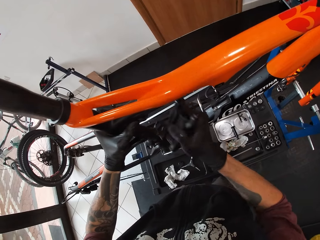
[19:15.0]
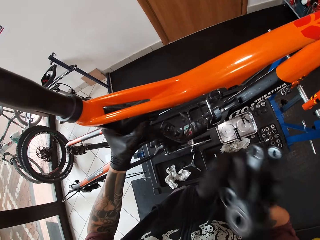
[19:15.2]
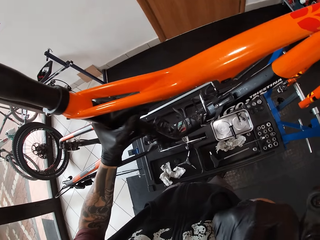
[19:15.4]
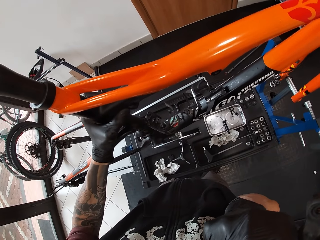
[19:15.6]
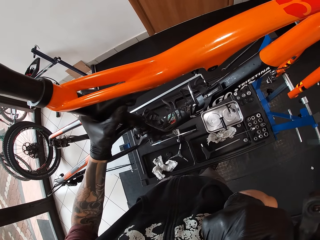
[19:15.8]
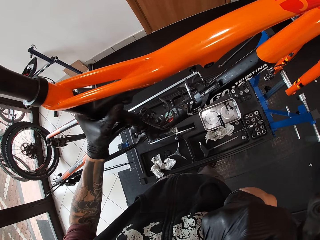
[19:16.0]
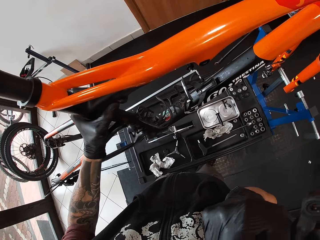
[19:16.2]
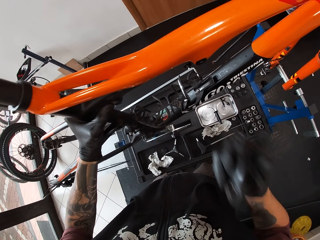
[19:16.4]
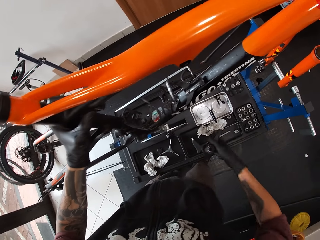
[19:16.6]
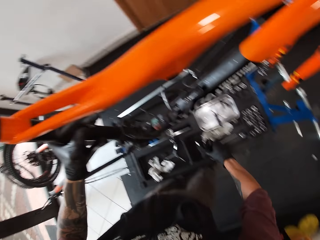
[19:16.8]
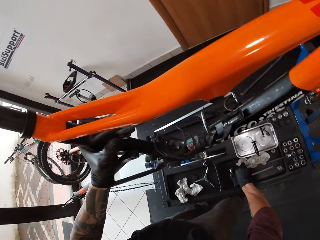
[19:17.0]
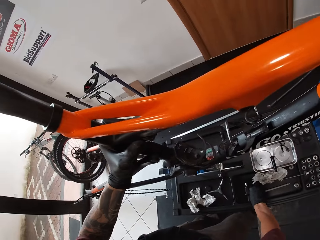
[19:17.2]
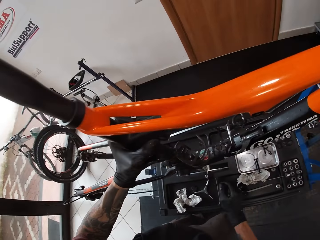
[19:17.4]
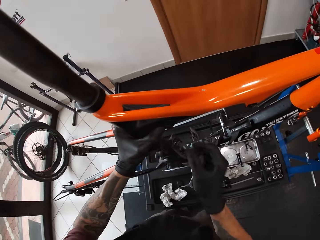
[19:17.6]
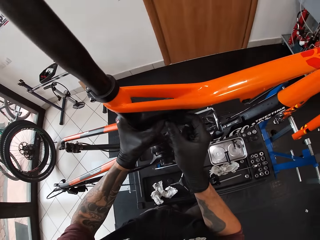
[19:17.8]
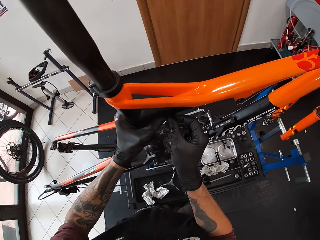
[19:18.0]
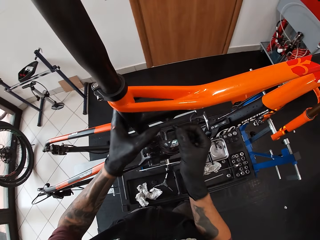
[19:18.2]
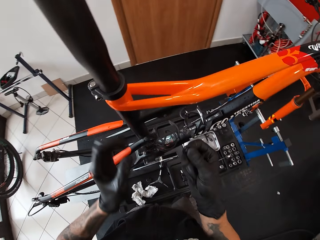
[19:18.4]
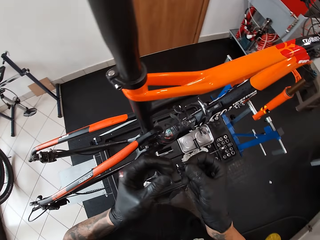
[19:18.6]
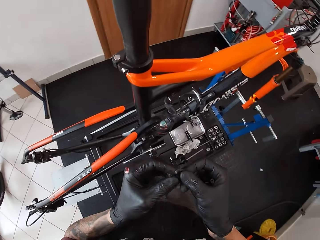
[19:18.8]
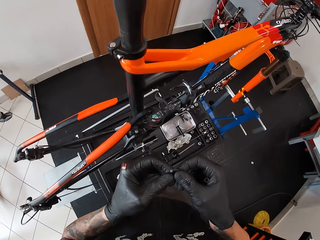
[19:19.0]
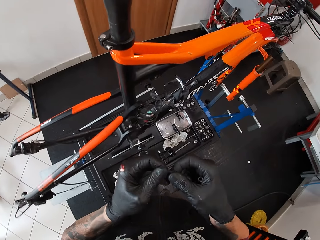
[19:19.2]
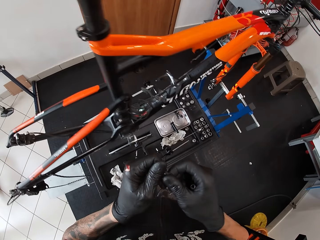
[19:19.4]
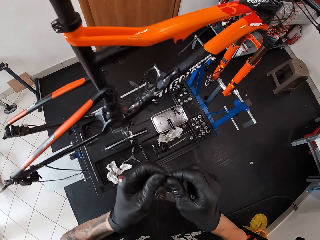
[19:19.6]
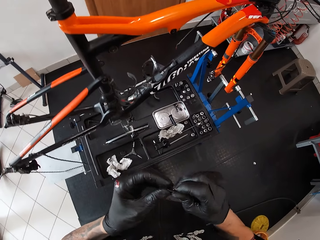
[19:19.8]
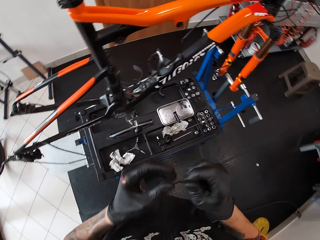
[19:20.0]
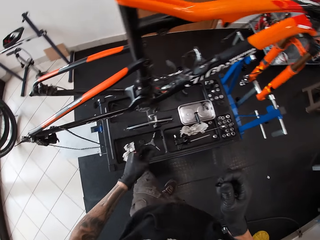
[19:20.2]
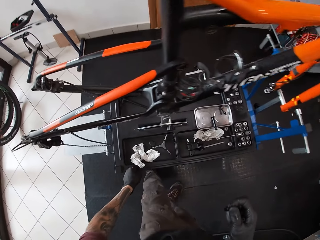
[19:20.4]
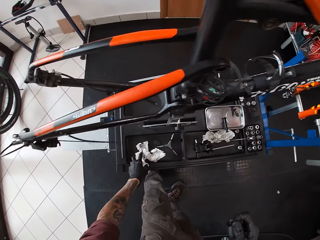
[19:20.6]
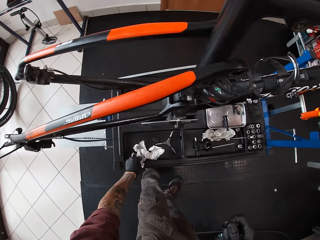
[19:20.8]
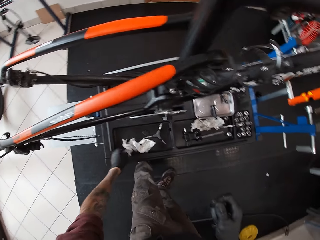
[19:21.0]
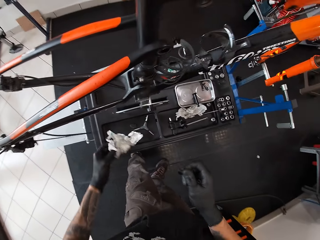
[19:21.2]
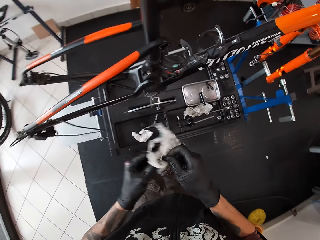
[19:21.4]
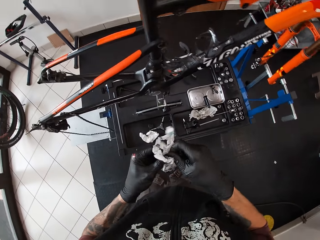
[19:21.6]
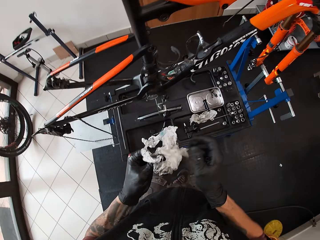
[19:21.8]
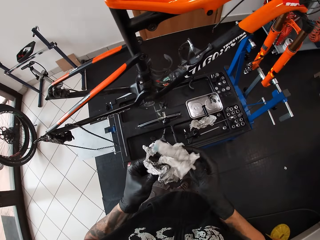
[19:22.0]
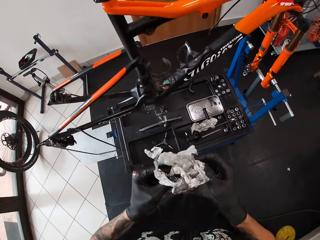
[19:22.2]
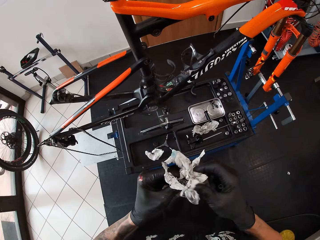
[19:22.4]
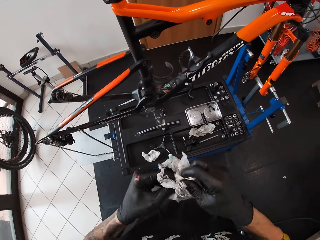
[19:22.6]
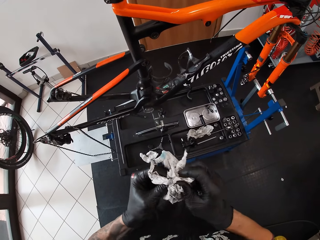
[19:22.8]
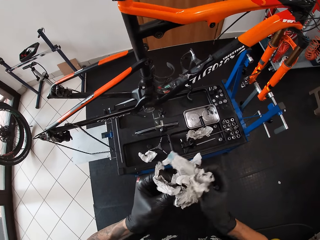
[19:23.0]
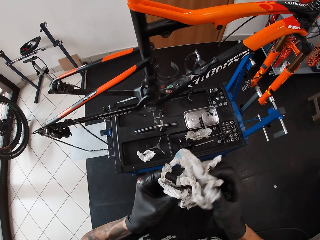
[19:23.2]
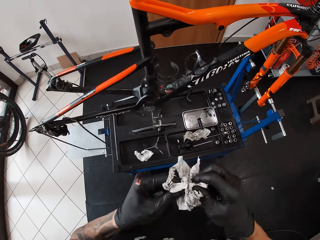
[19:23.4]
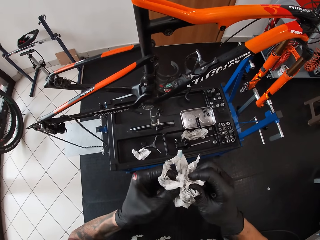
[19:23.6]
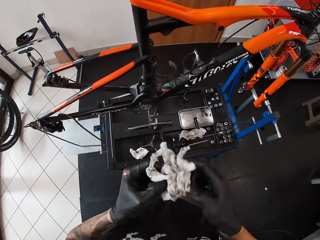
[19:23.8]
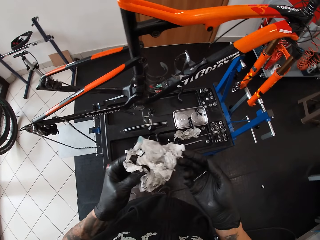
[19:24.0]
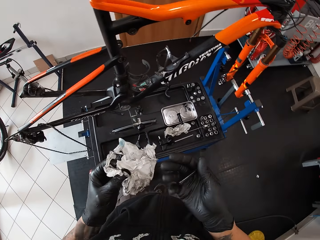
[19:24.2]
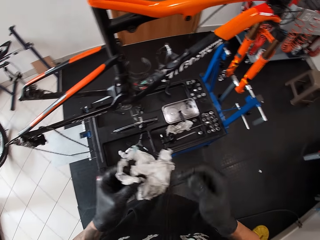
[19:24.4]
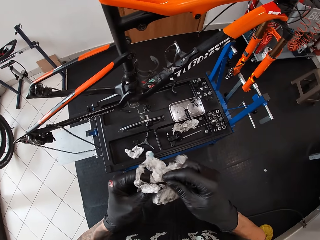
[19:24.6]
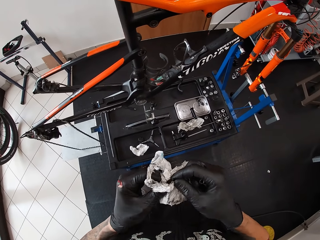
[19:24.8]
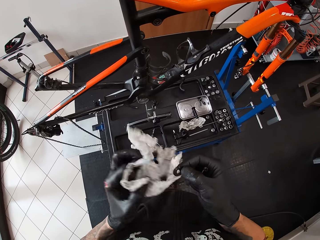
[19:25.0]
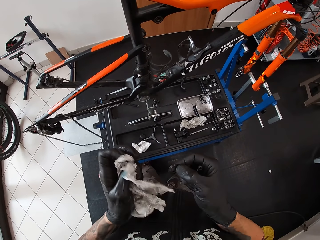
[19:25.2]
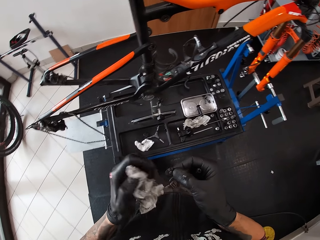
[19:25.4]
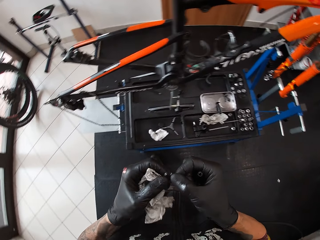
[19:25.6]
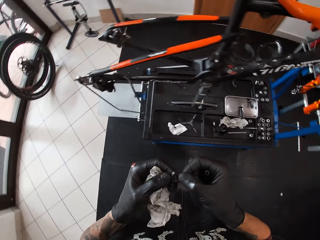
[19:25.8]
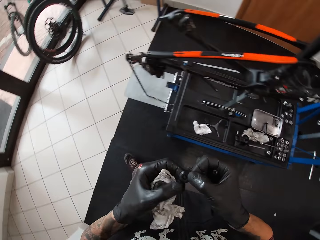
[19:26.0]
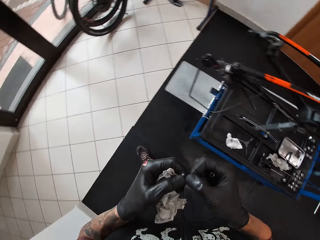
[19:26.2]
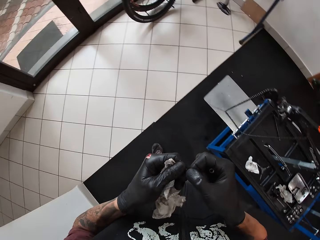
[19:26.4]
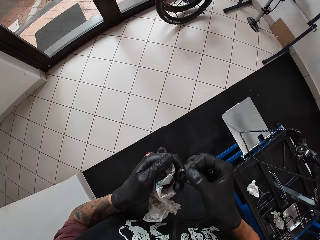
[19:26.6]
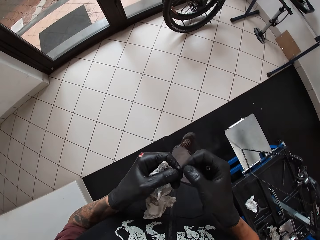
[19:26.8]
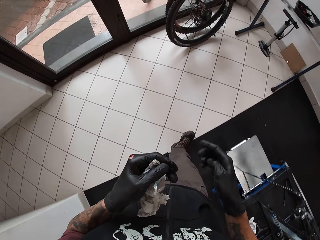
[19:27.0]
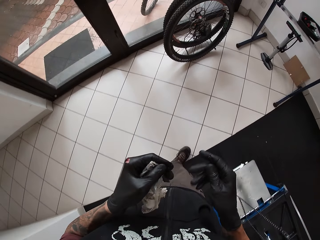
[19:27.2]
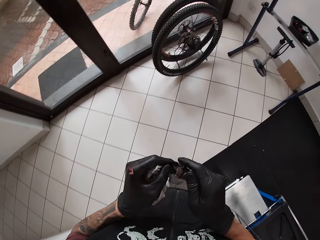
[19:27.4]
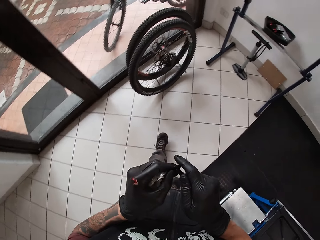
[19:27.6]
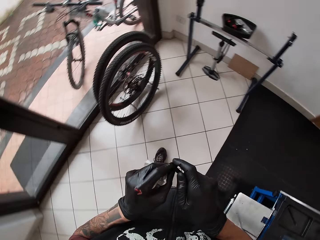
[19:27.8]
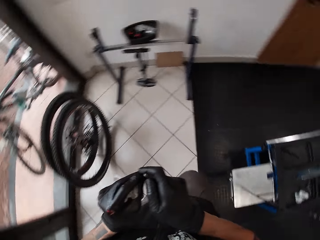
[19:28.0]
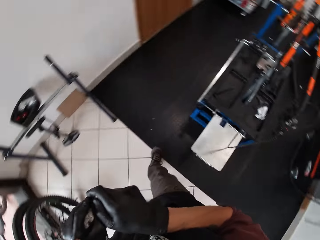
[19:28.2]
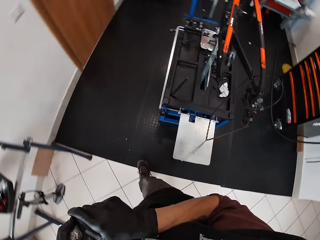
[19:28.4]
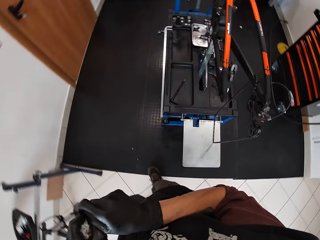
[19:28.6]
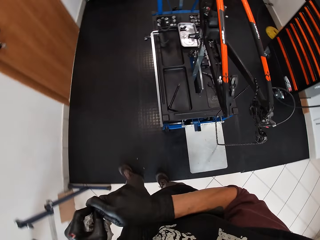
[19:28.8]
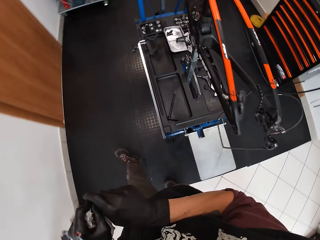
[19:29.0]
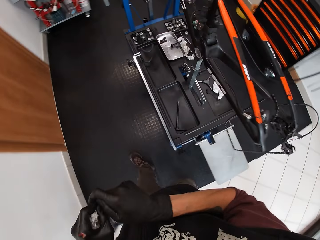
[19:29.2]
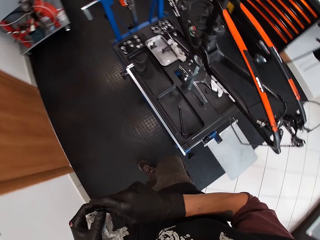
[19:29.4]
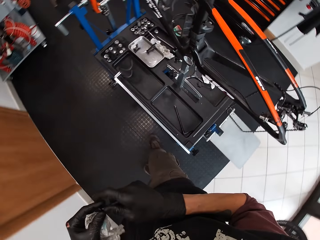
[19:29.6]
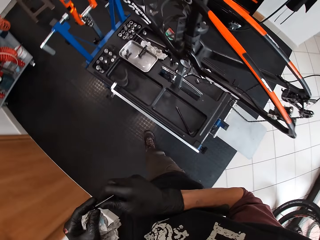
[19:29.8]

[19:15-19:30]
The camera wearer blows the metal in his gloved right hand with his mouth. He drops the metal on the work bench with his gloved right hand. He removes a washer from the bicycle with his gloved right hand. He holds the washer with both gloved hands. He picks up the tissue on the work bench with his gloved left hand. He cleans the washer in his gloved right hand with the tissue in his gloved left hand. He cleans the washer with the tissue in both hands. He picks the washer from the tissue in his gloved left hand with his gloved right hand. He holds the washer in both gloved hands. He walks around. He places the washer on the spindle in his gloved right hand with his gloved left hand.

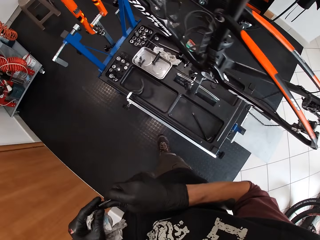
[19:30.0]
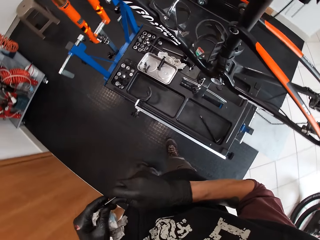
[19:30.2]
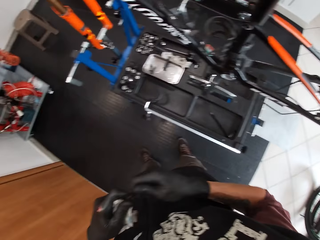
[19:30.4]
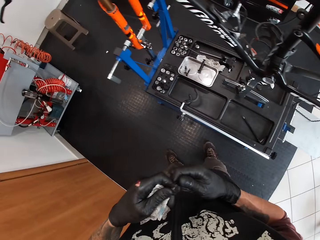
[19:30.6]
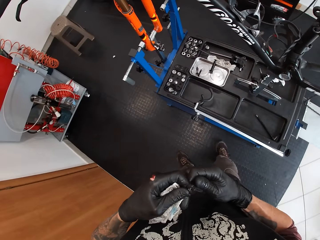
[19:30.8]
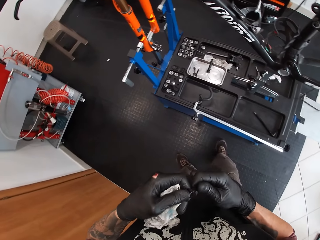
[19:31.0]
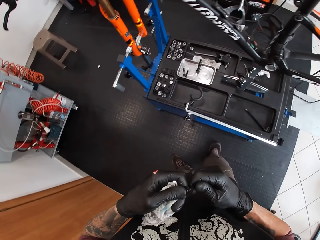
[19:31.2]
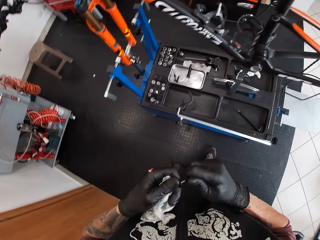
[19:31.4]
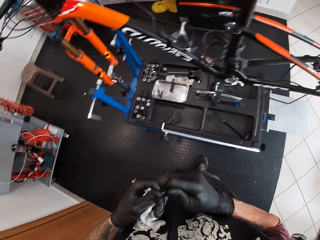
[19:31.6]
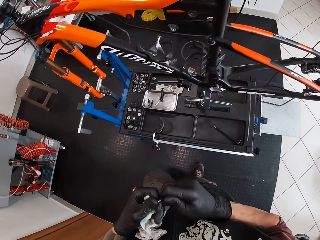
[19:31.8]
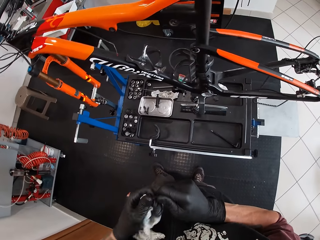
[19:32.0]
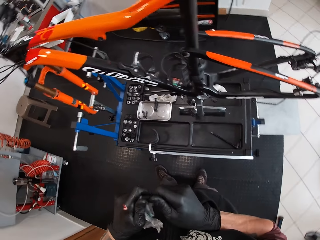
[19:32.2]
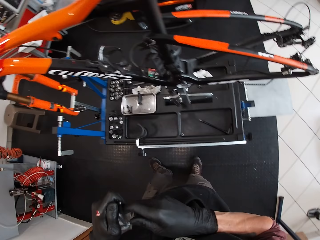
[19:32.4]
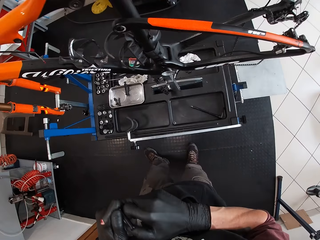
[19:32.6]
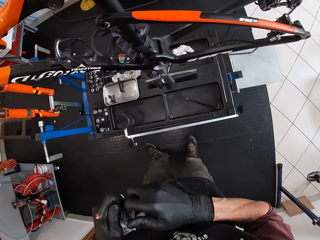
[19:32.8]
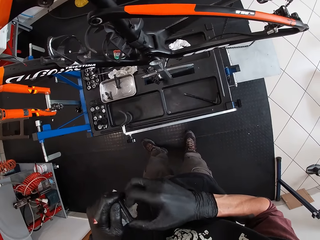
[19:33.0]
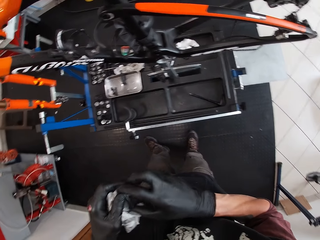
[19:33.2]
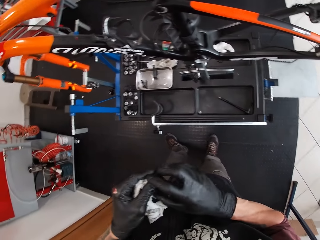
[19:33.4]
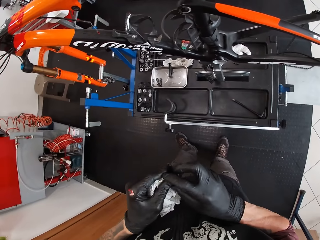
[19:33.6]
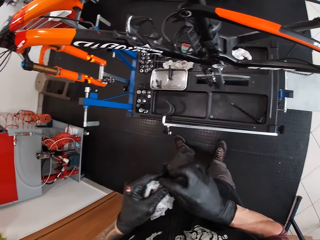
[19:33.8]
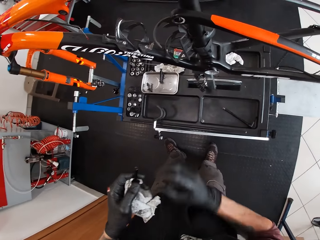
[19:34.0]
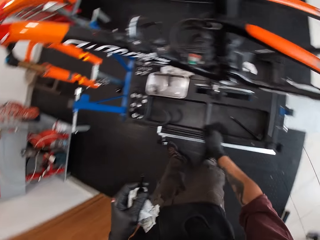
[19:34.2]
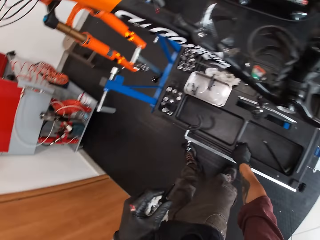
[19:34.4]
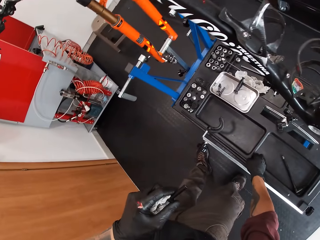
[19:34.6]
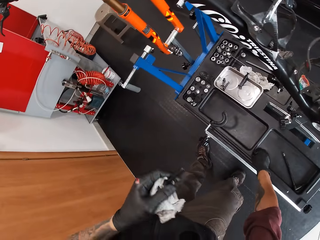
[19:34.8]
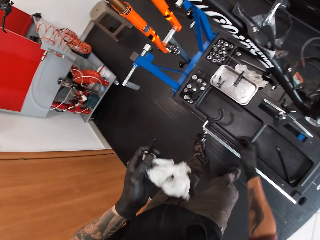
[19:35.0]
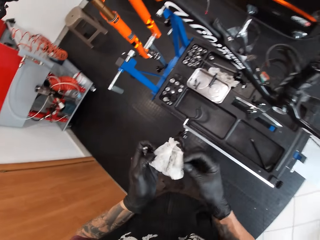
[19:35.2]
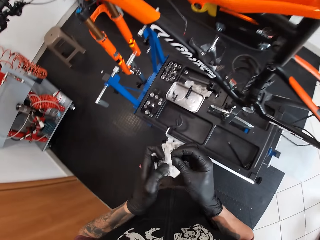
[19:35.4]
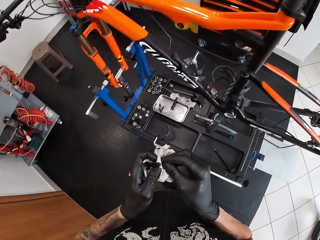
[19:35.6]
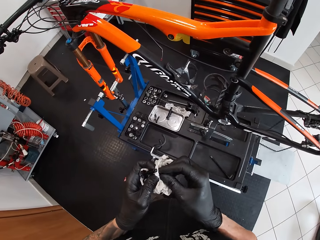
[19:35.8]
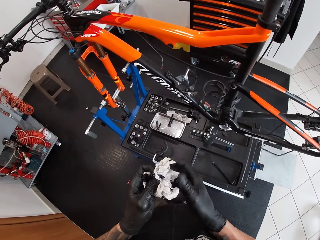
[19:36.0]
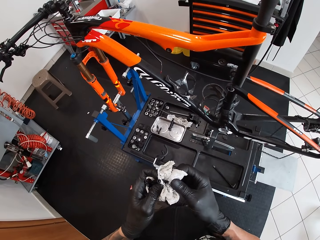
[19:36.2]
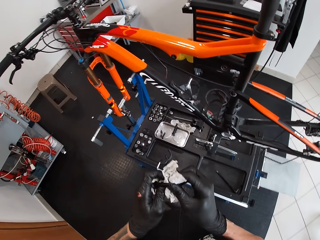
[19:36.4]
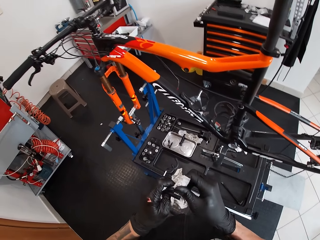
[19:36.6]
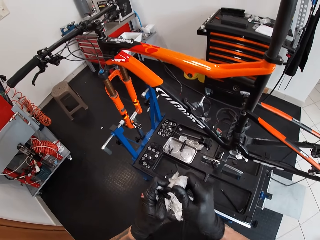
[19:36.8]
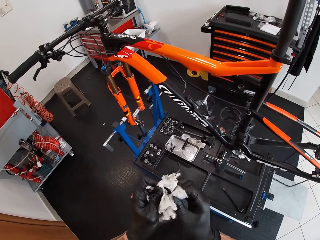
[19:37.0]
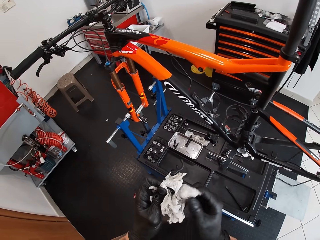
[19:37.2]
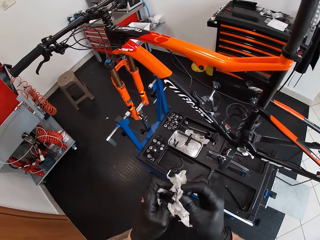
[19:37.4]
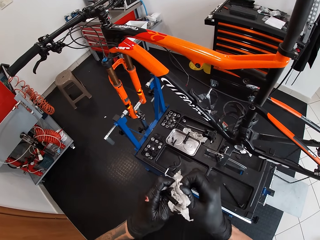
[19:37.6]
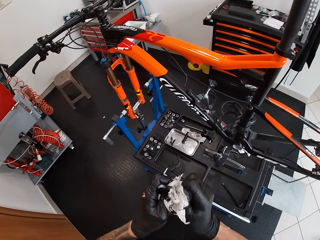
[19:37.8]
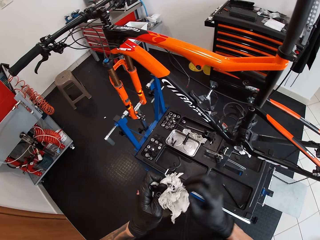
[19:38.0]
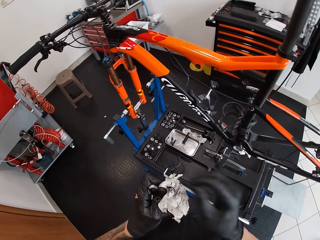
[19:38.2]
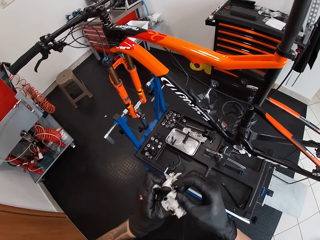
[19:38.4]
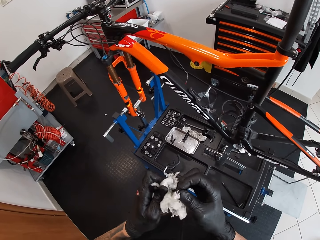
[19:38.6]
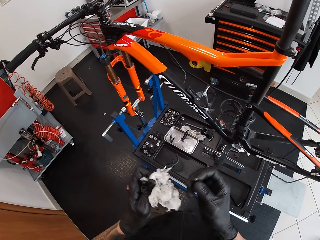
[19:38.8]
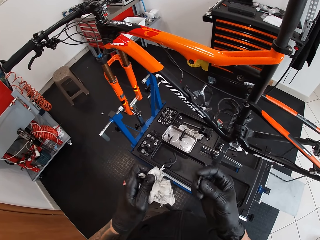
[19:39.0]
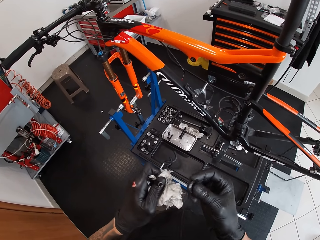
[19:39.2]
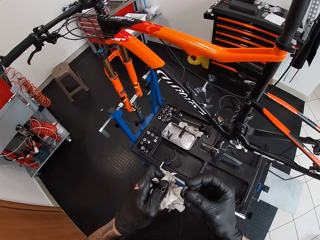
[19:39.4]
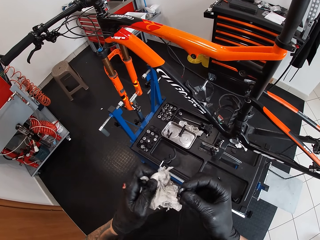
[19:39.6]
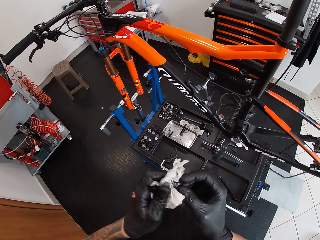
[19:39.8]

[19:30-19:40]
The camera wearer holds a tube in the hands. He picks up a nut or bolt on the workbench with his gloved right hand. He cleans the nut with the tissue in both gloved hands.
